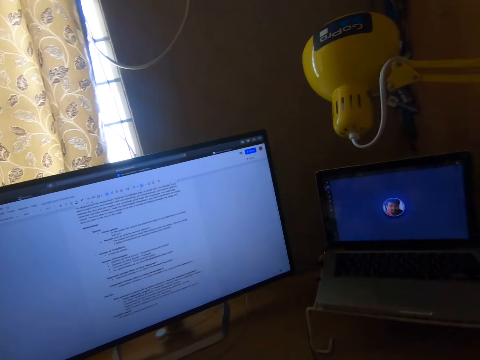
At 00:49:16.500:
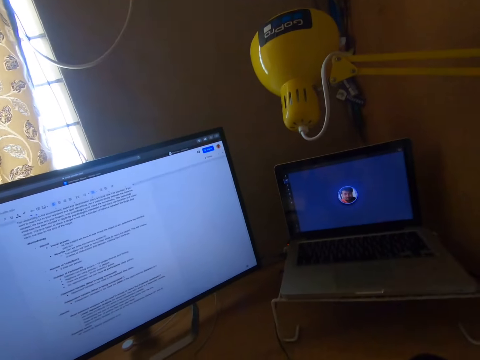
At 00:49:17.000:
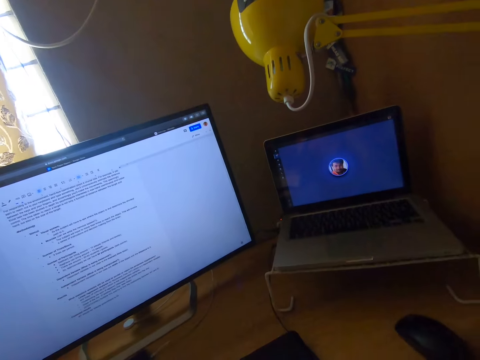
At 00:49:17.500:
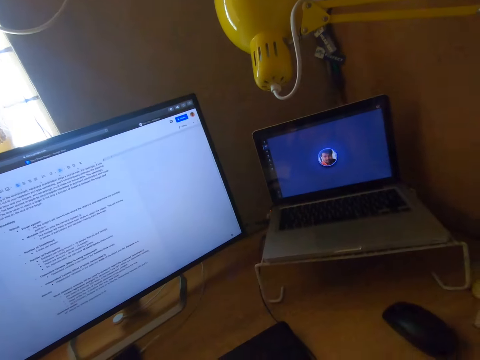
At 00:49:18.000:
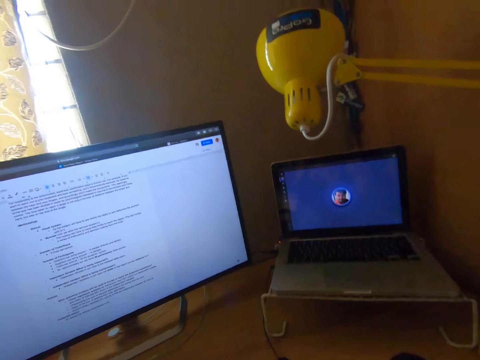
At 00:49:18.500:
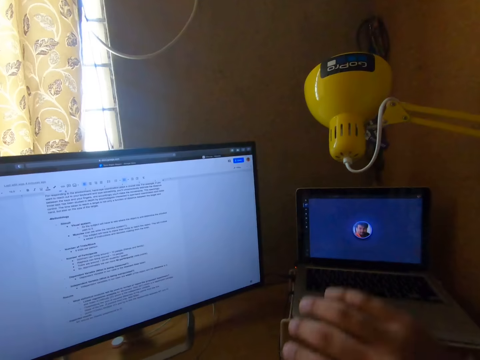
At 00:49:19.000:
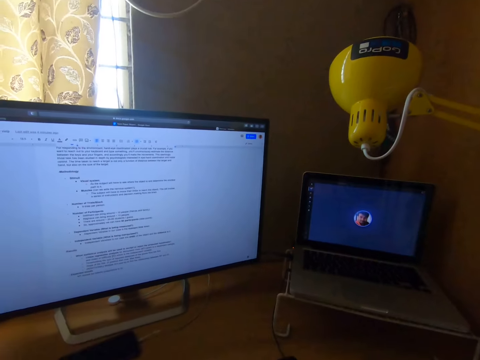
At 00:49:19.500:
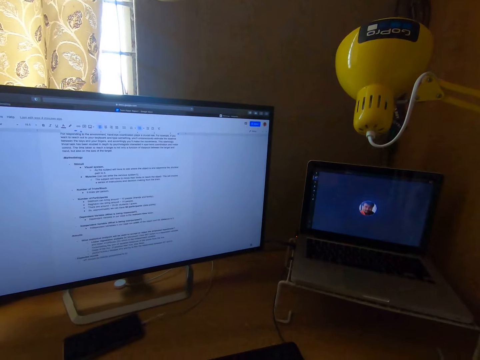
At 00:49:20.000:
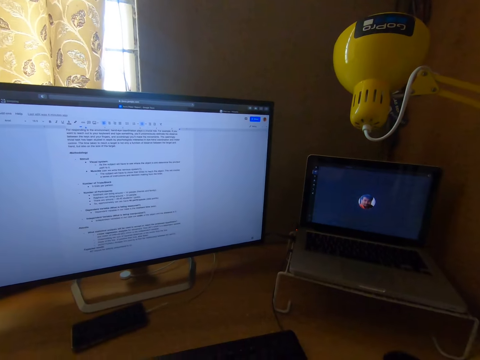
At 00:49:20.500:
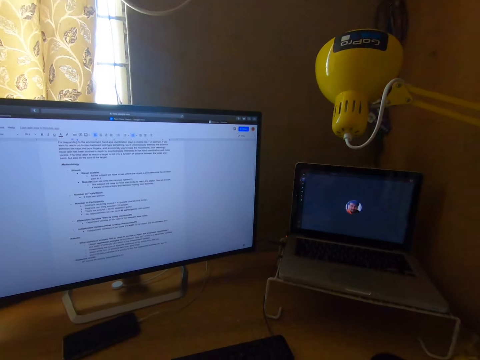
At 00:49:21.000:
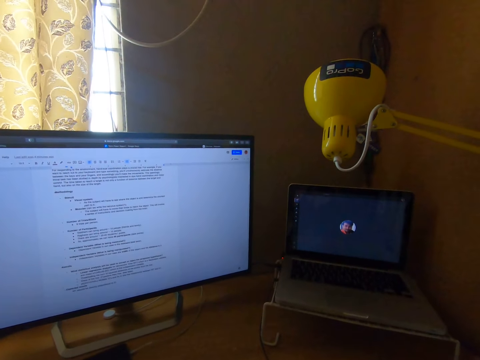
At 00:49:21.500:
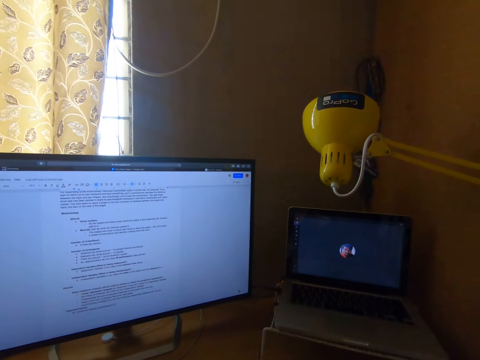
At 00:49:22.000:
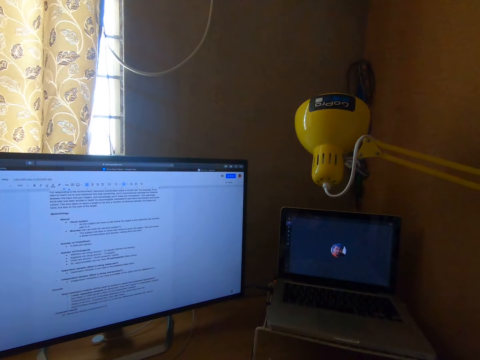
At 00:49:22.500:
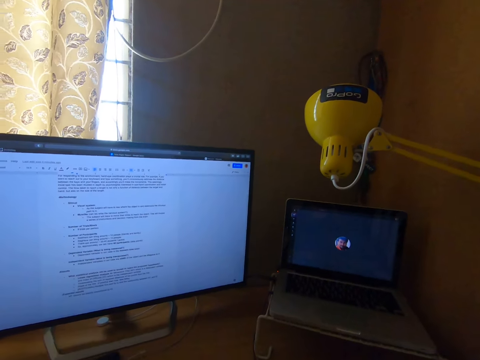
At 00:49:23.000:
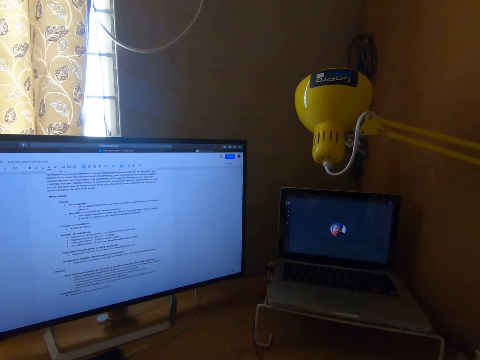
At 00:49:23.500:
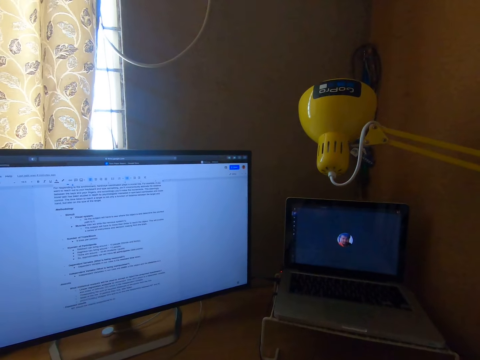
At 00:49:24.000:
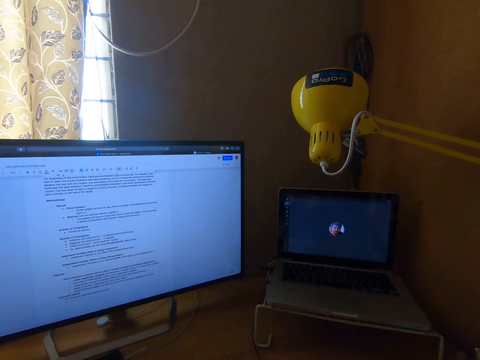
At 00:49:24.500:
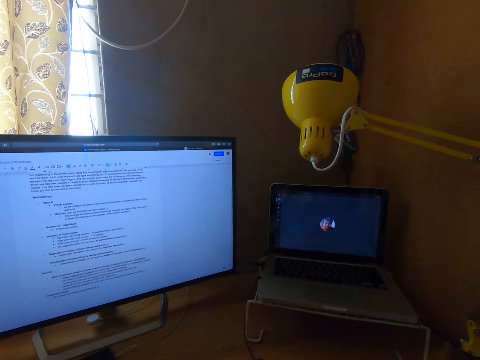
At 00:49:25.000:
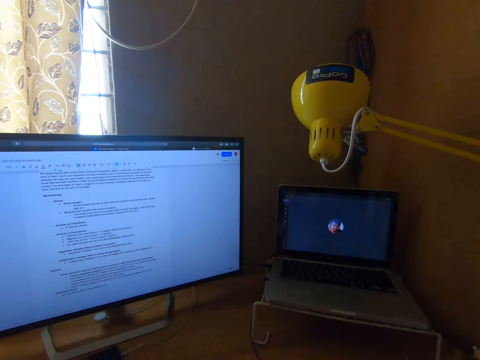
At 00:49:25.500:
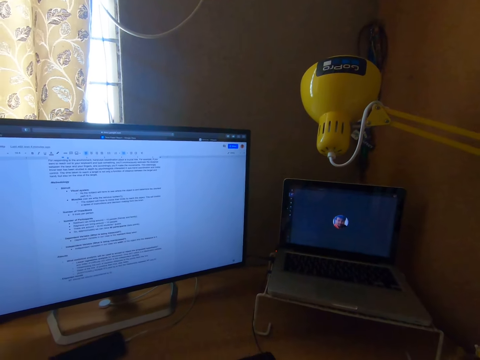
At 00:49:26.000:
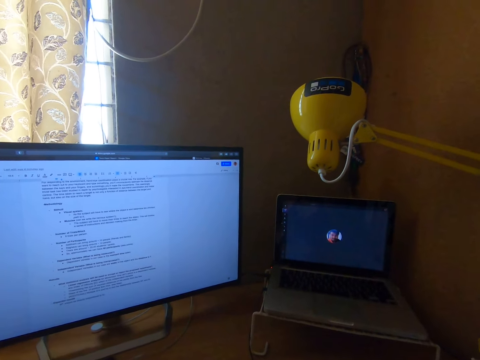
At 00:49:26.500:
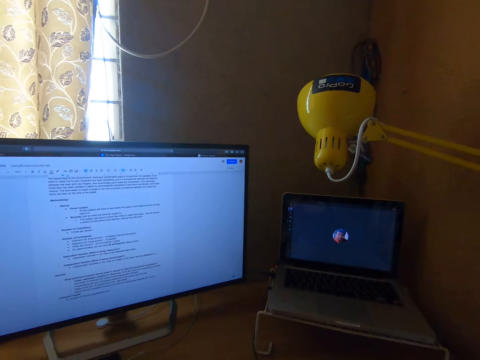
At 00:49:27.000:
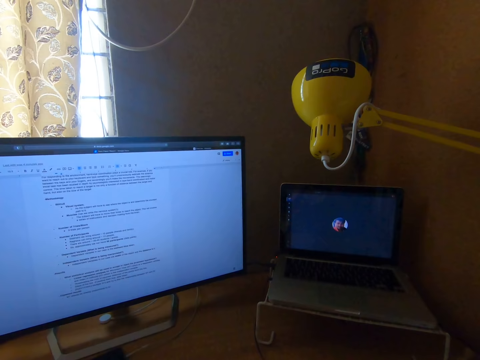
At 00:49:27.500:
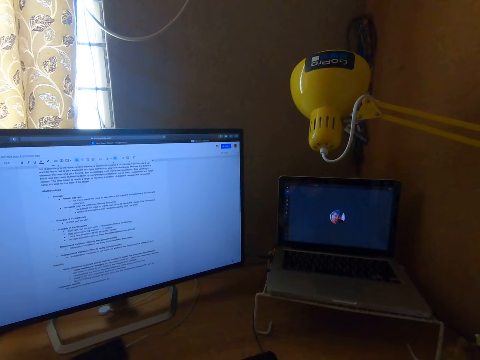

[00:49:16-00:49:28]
The camera wearer stares at the laptop. He swings the hand. He raises his left hand up. He stares at the television.

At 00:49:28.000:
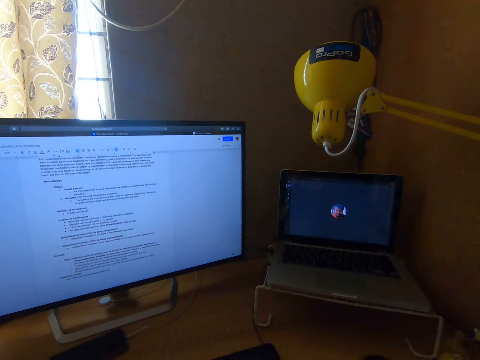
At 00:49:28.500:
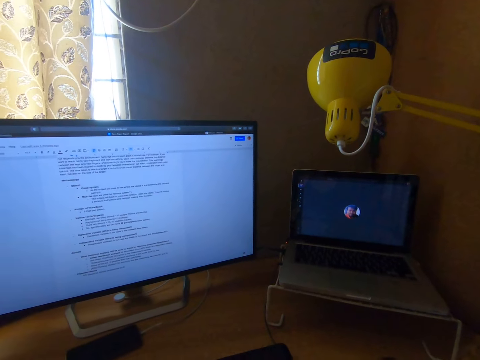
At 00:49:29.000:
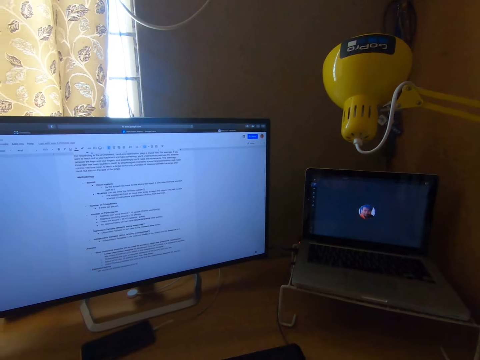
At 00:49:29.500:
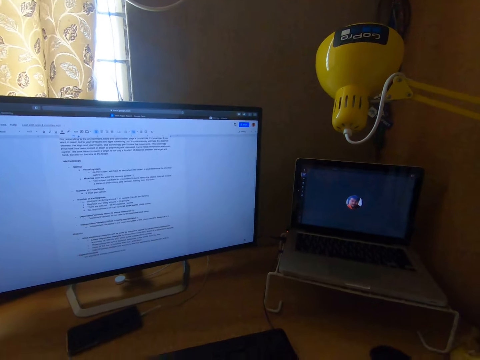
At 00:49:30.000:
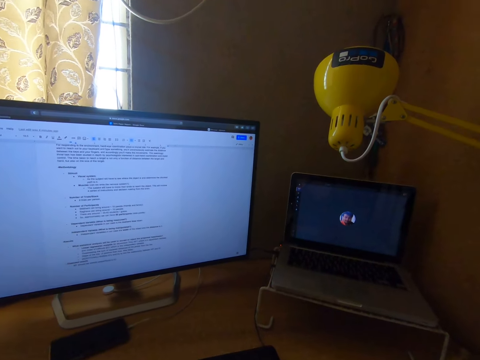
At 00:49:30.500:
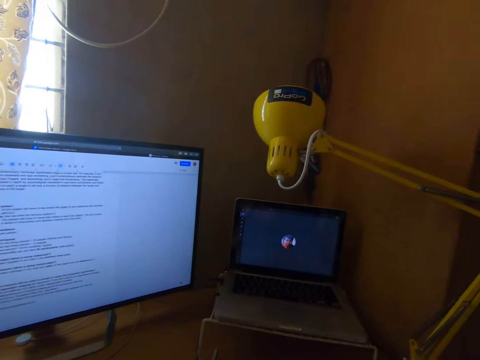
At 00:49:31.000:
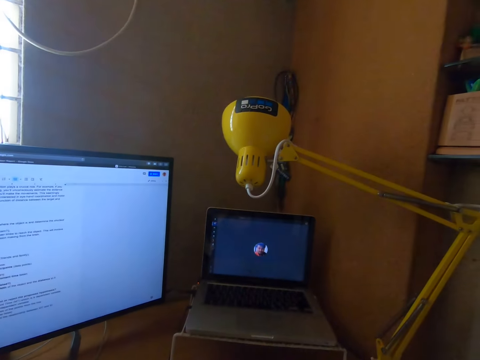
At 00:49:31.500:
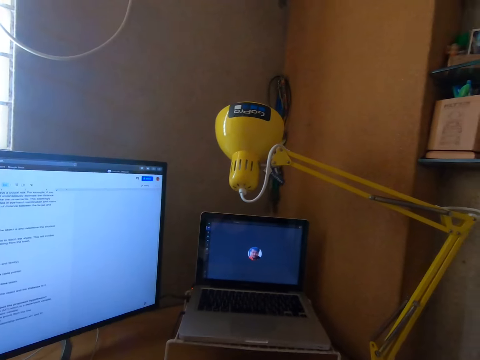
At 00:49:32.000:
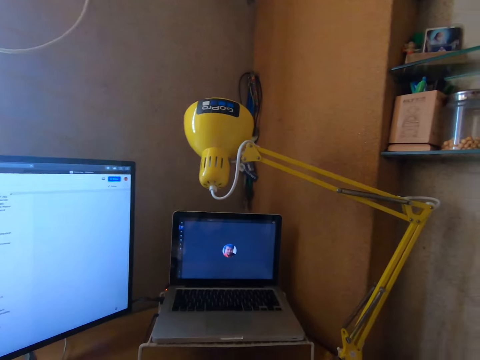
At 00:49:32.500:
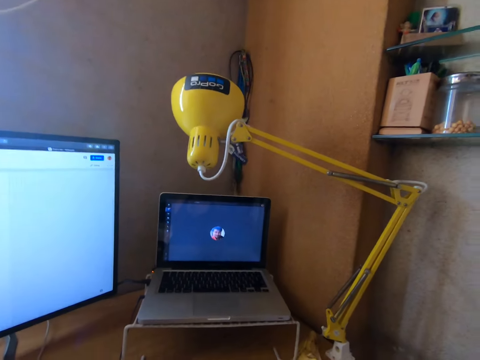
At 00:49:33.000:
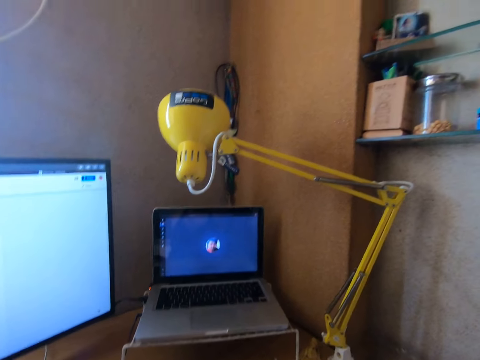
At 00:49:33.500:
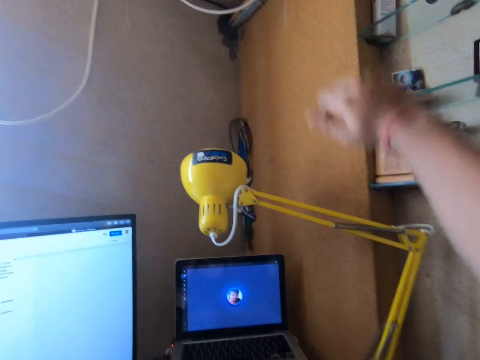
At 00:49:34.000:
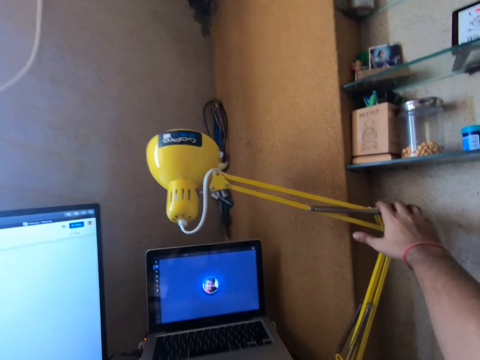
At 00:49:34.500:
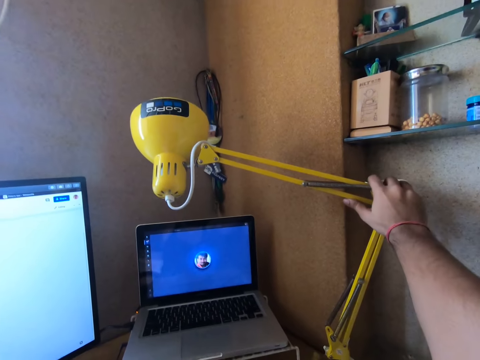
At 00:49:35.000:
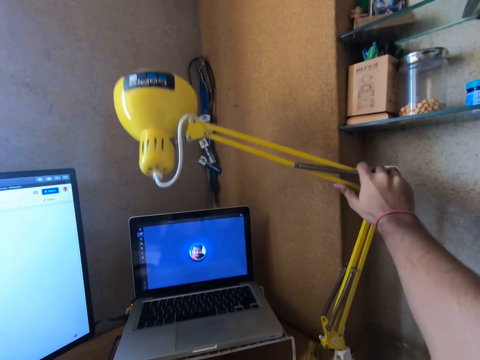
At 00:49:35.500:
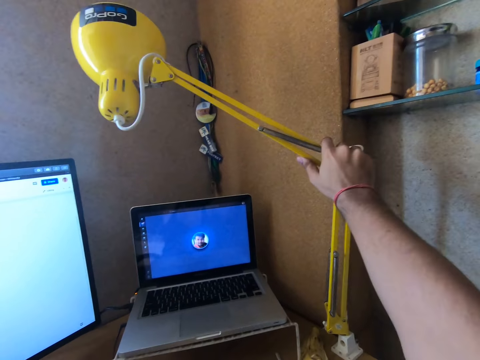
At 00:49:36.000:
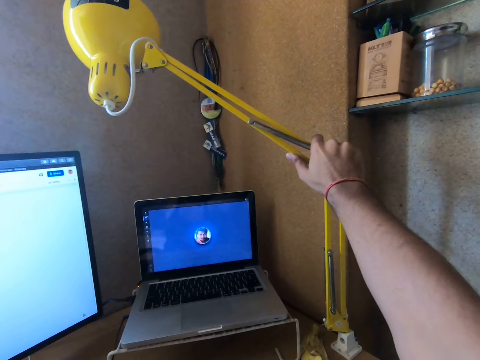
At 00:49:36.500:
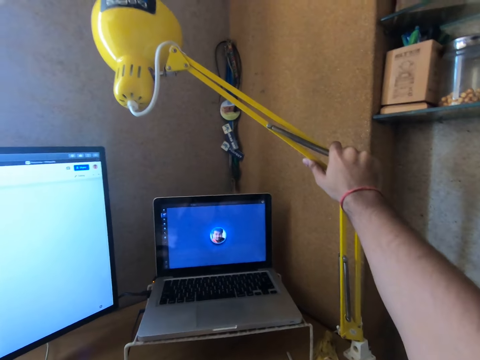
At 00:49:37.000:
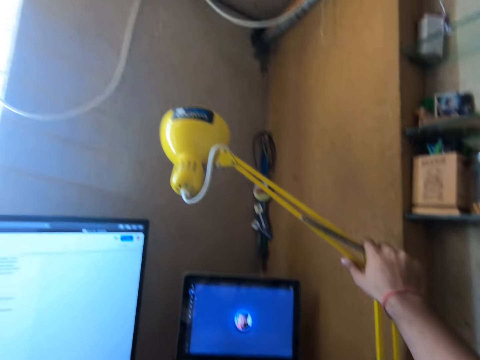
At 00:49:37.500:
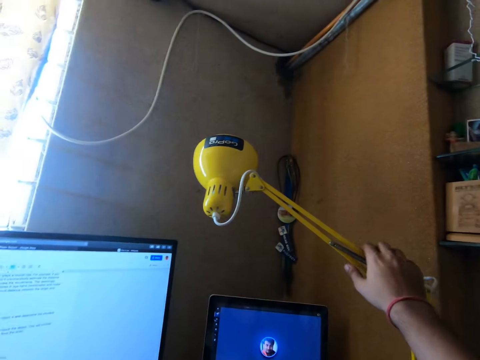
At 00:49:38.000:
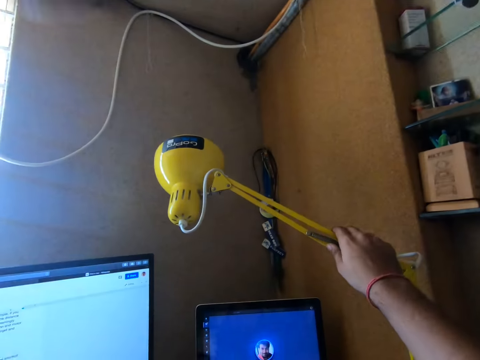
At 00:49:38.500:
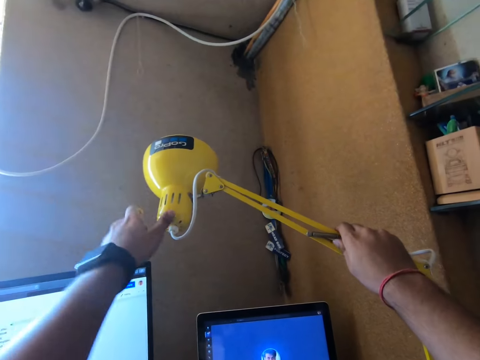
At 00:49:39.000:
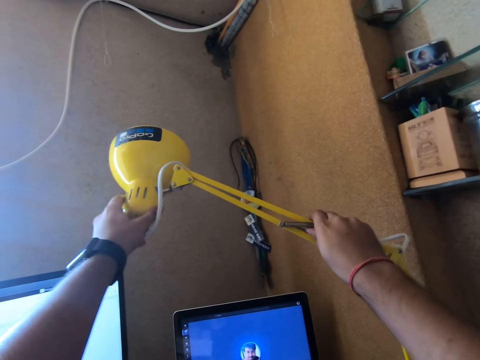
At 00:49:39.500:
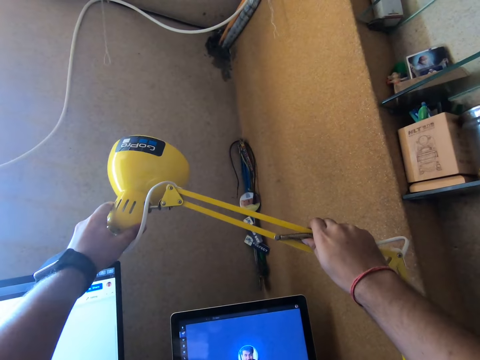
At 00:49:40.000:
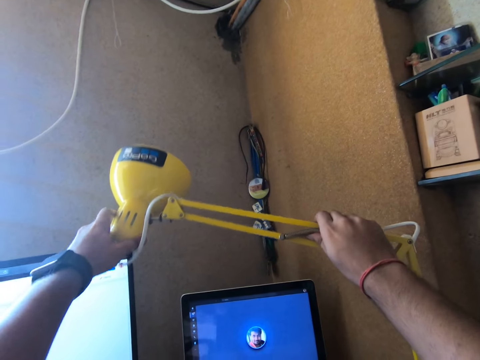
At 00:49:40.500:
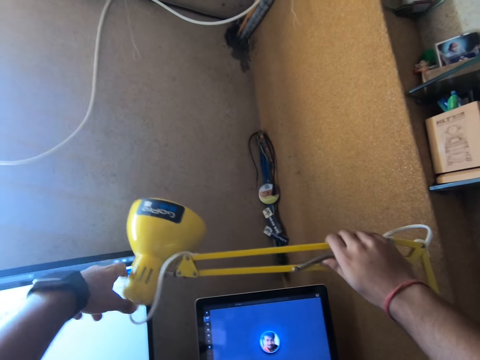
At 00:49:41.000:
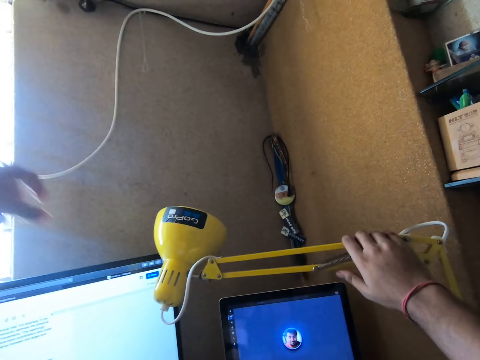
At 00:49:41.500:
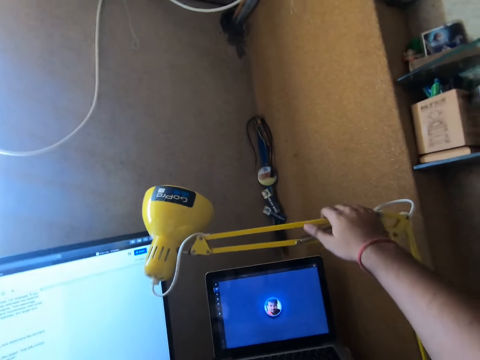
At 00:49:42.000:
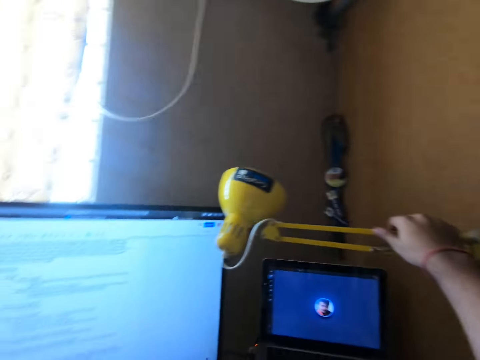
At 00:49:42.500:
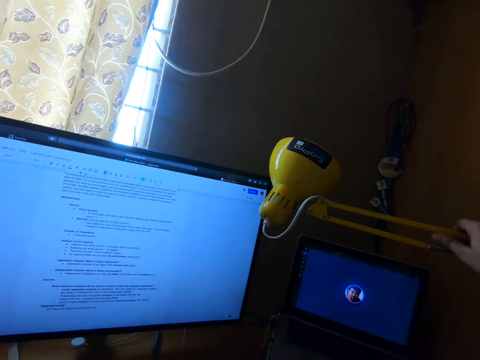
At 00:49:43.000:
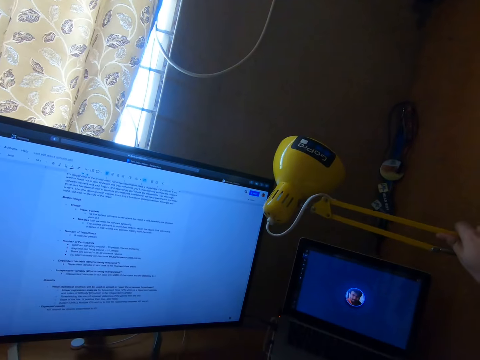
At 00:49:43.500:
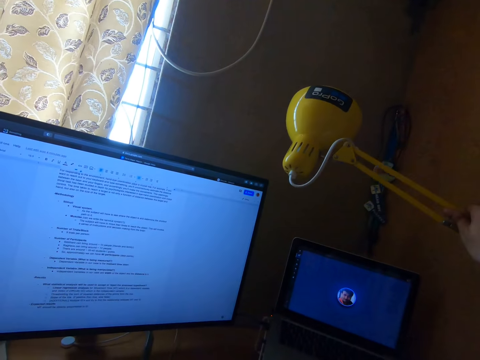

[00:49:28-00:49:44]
The camera wearer turns the head right. He swings the hand. He holds the desktop lamp. He plays with the yellow lamp on the table with his left hand. He moves the hand on the desktop lamp. He swings the desktop lamp. He swings the hand. He holds the desktop lamp. He swings the desktop lamp. He swings the hand. He swings the desktop lamp.
